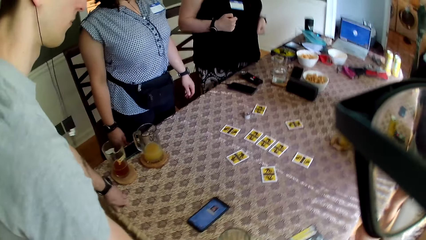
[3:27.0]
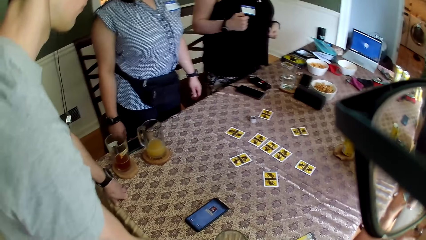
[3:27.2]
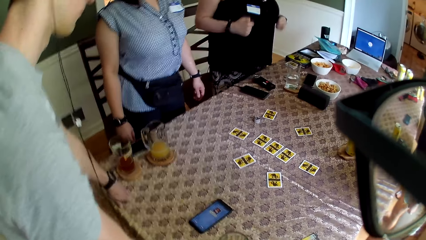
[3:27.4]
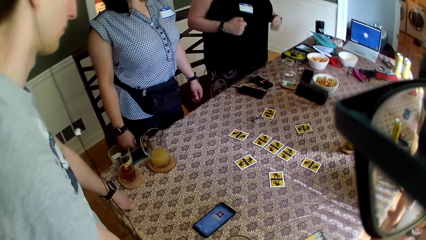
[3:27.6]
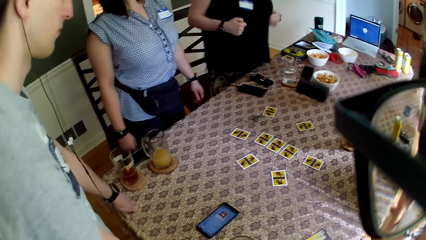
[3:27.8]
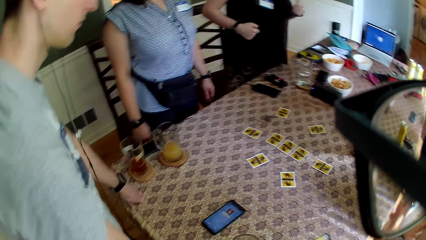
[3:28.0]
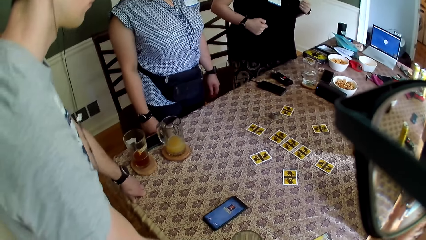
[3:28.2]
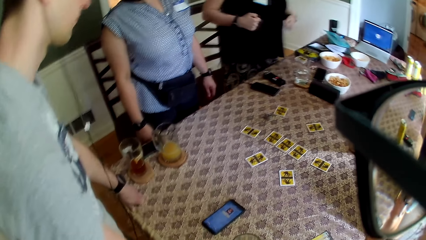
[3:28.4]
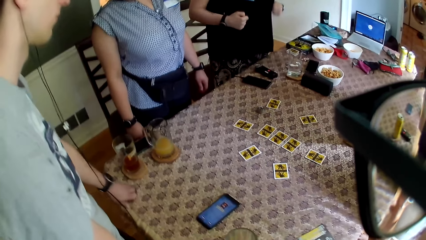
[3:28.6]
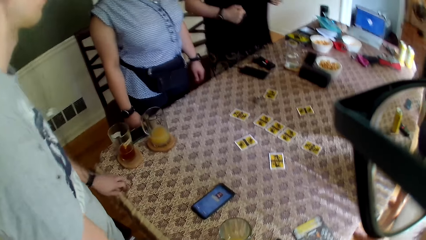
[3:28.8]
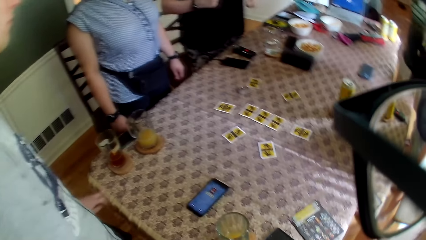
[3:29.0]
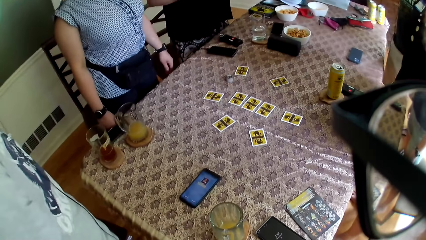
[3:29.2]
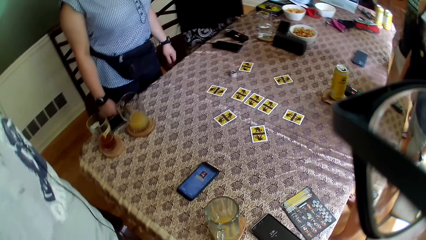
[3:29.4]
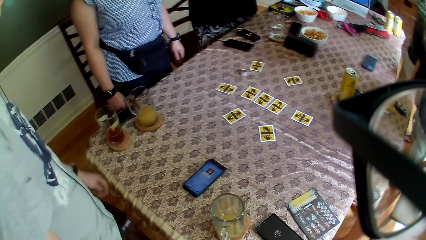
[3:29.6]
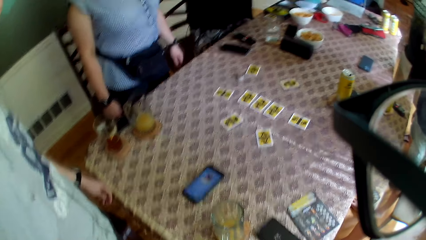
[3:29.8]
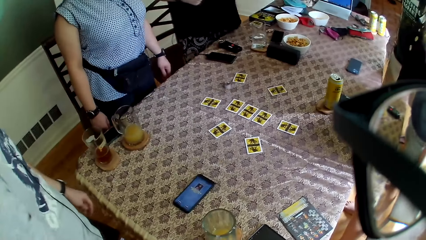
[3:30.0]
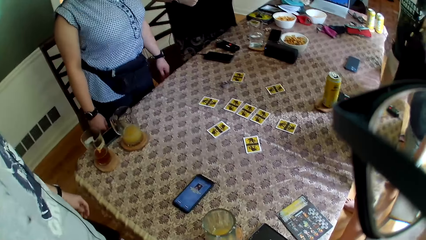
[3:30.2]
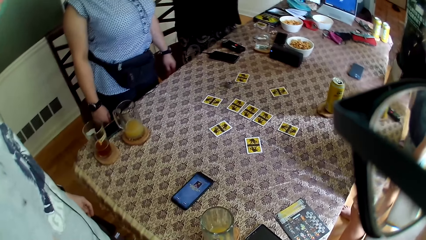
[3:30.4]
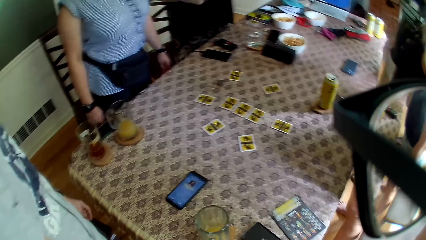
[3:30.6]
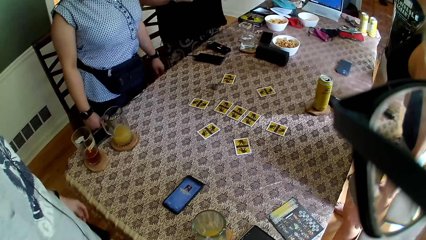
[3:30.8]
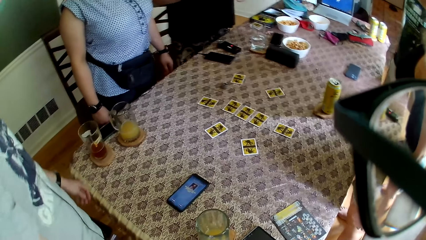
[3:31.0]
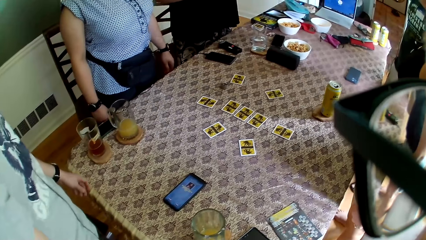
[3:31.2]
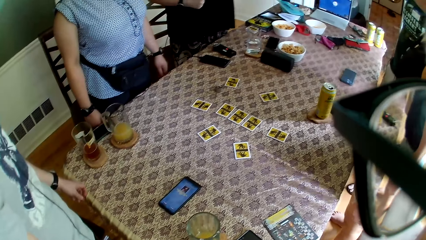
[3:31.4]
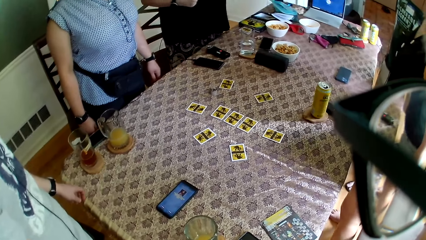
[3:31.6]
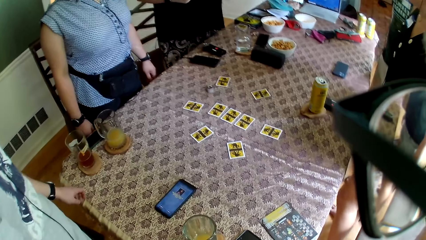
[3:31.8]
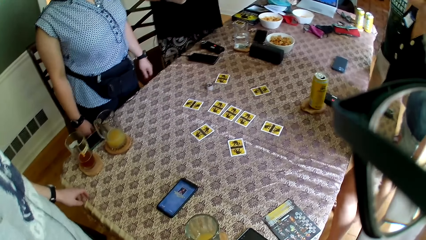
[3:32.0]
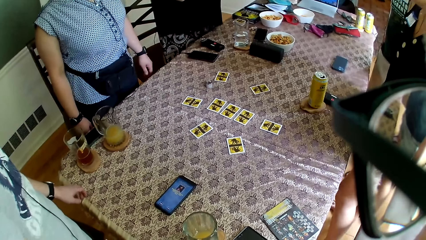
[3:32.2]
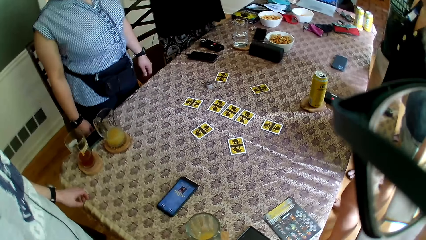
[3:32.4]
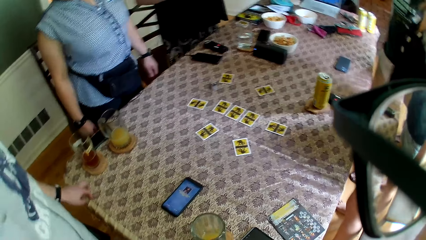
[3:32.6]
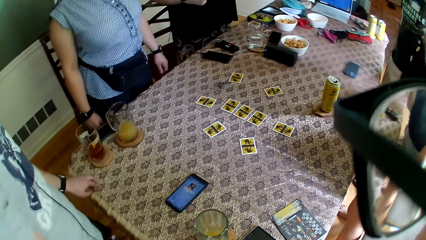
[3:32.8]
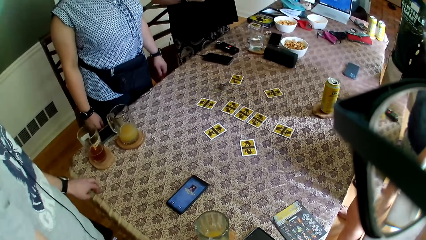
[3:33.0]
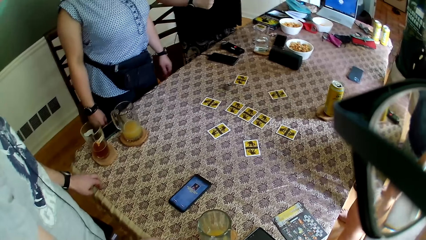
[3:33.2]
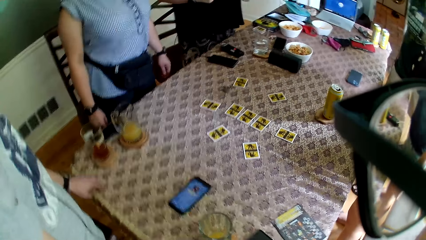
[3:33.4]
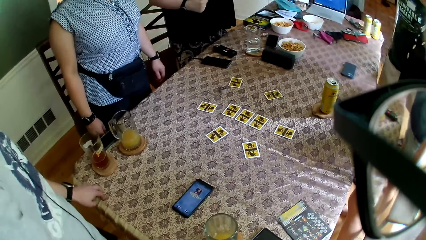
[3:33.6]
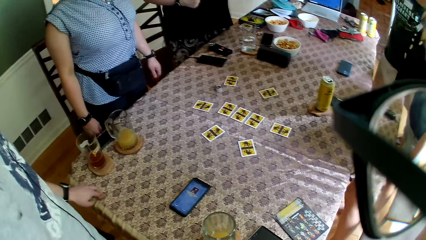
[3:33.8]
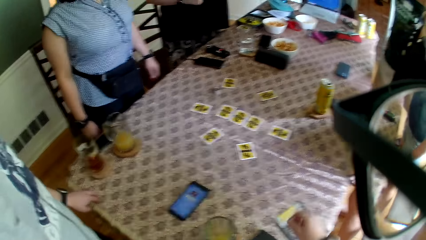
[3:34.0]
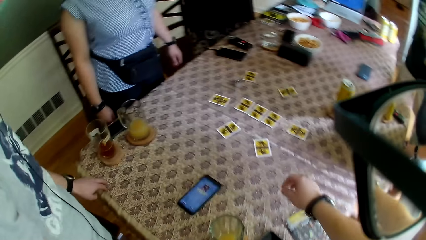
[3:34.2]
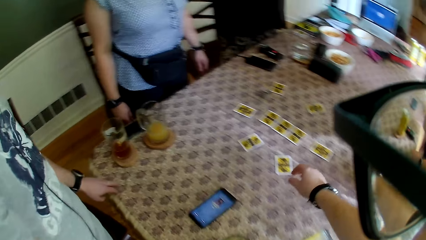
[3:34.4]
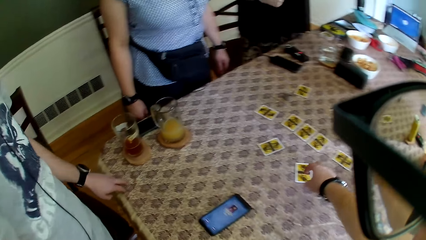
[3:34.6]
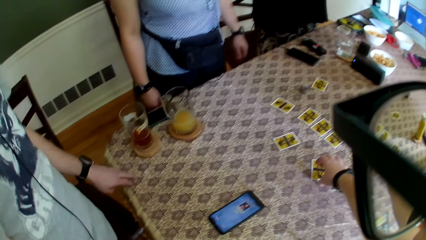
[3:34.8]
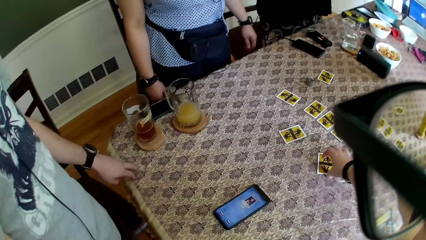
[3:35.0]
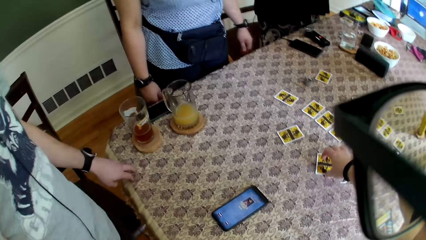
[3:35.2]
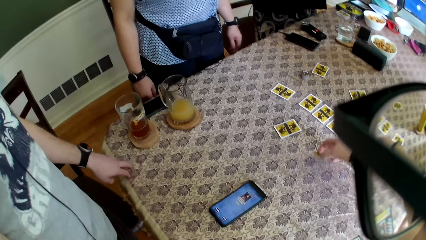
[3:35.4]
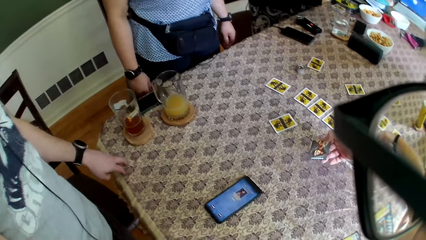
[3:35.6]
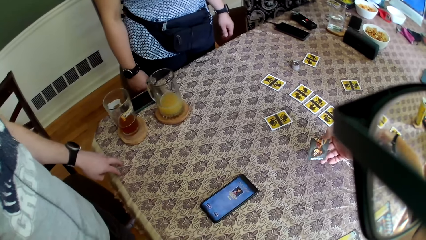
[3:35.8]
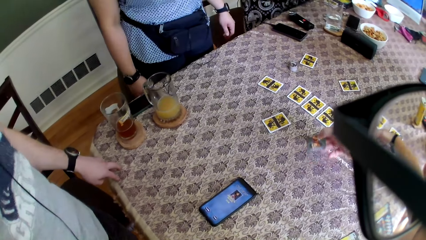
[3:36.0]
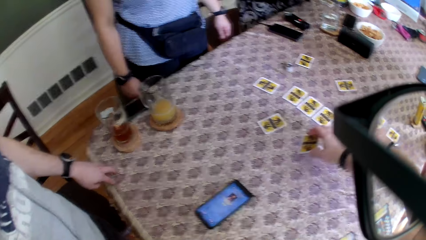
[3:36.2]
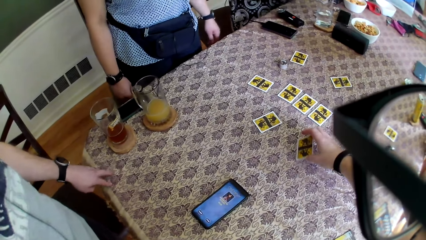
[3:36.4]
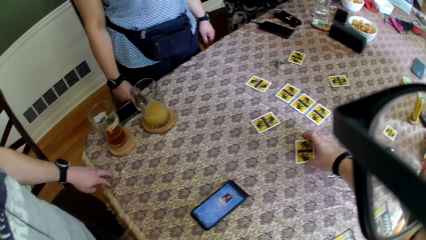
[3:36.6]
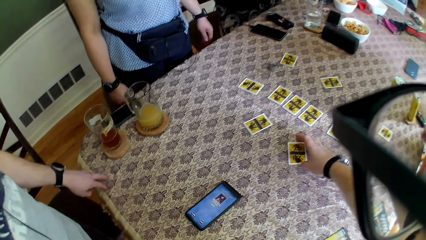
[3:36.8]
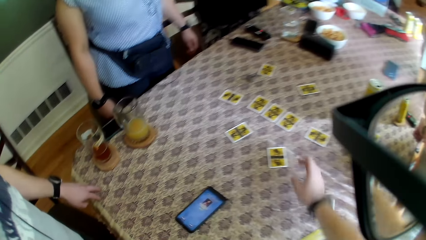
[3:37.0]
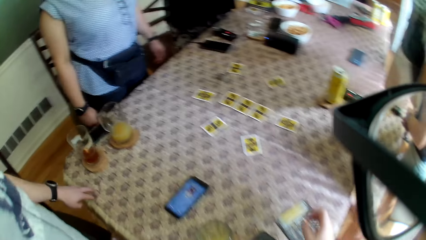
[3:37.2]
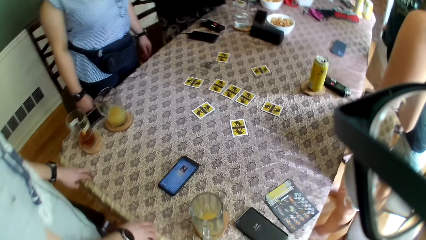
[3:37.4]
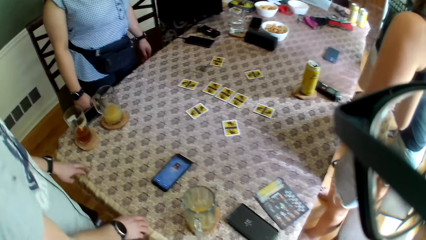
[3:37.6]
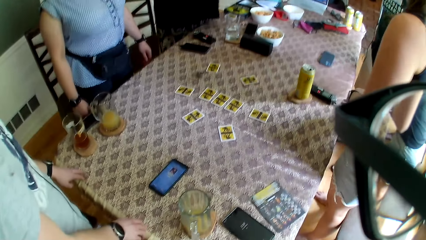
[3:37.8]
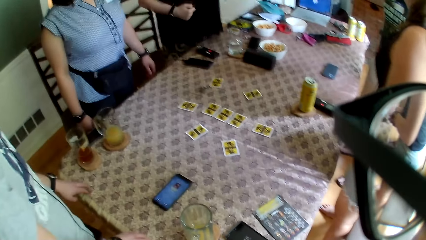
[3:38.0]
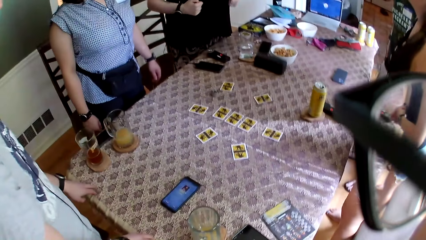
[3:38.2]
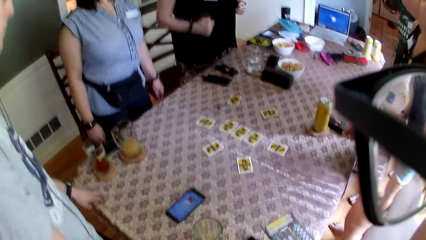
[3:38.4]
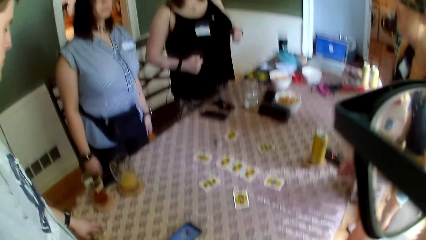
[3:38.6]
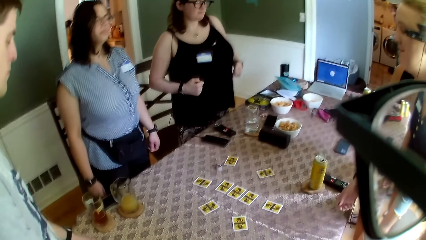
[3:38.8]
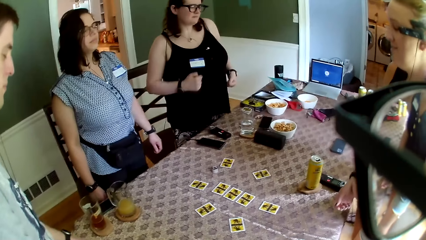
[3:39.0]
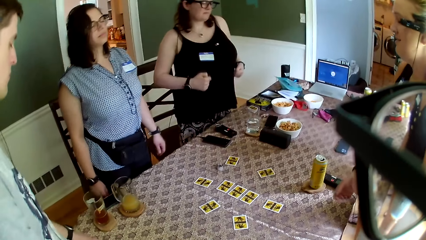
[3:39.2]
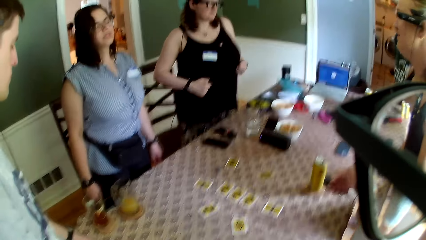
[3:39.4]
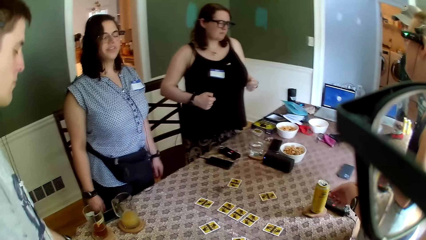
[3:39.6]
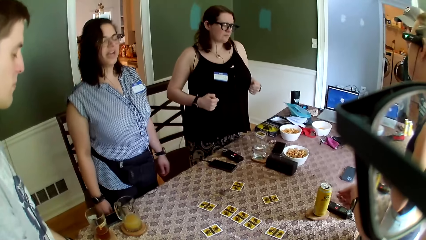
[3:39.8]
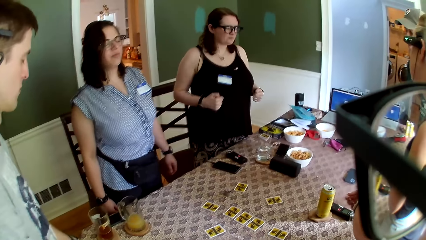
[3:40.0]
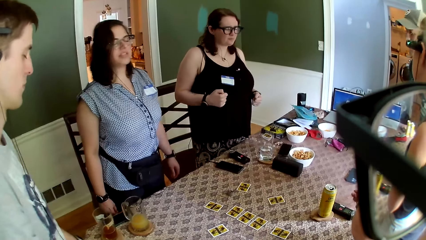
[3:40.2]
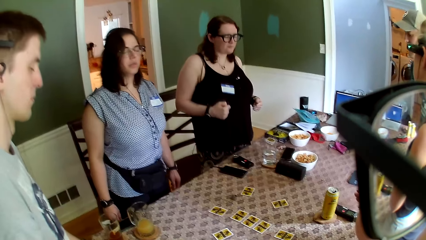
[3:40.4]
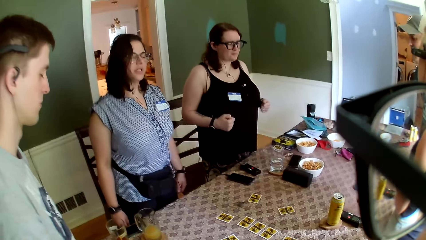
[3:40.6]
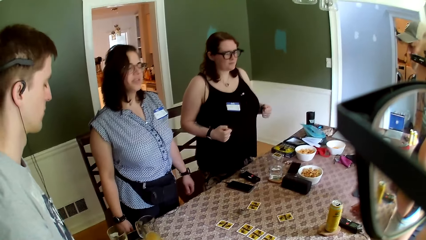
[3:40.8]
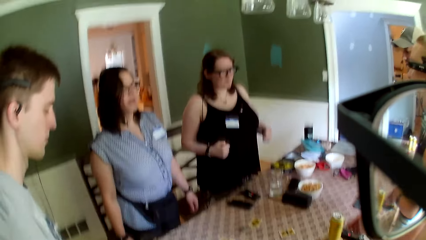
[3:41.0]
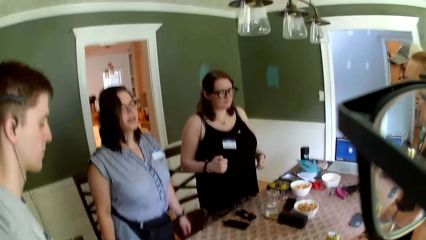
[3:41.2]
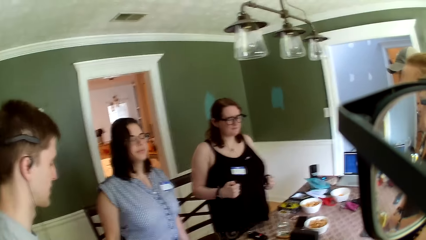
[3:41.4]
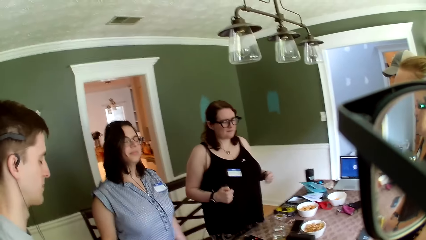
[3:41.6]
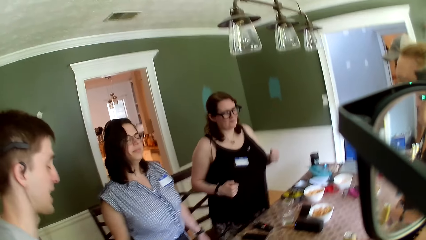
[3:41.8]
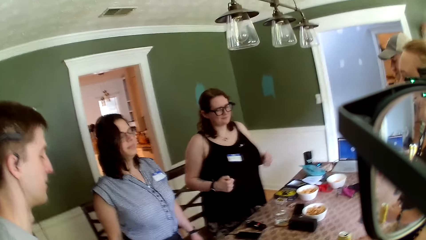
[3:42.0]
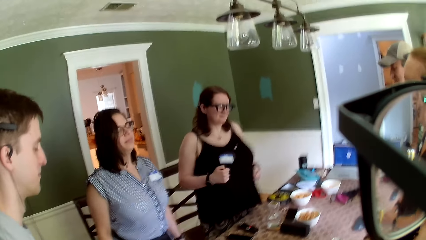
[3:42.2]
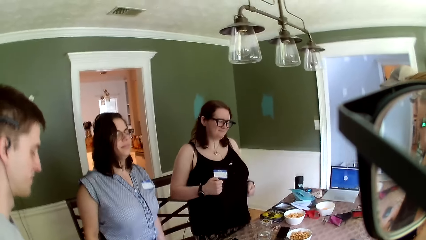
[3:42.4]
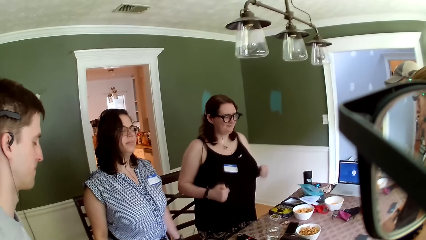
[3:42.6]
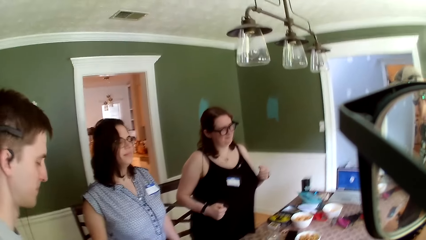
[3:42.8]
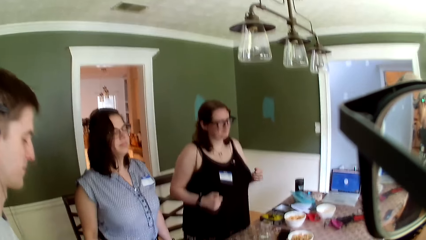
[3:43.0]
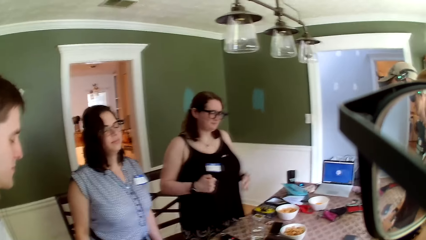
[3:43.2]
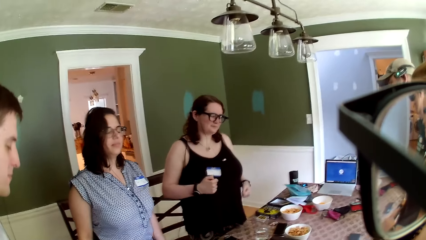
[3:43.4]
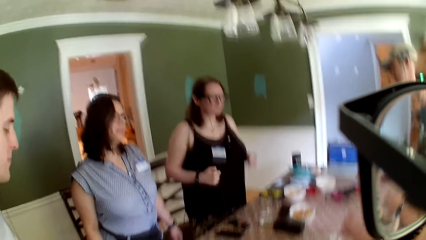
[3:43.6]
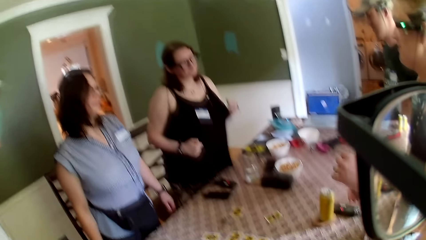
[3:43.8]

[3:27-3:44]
A man removes his left hand from the table. The man places his left hand on the table. The camera wearer picks a card from the table with his right hand. He drops the card in his right hand on the table.
